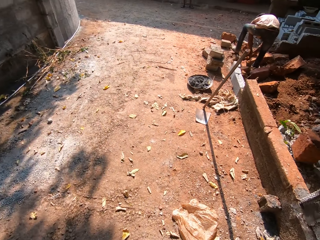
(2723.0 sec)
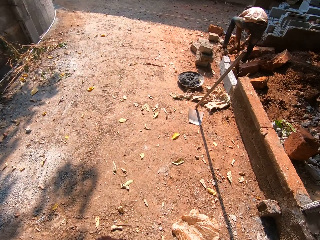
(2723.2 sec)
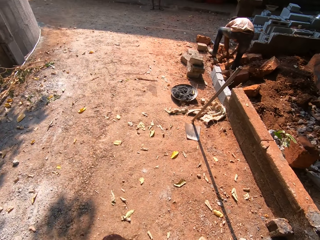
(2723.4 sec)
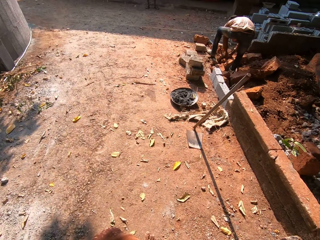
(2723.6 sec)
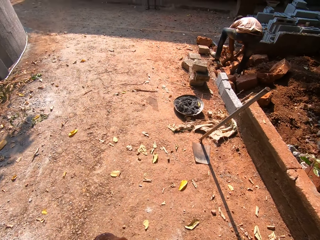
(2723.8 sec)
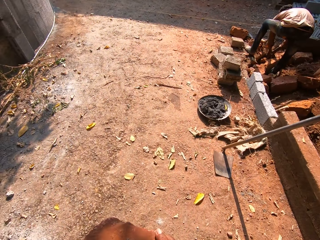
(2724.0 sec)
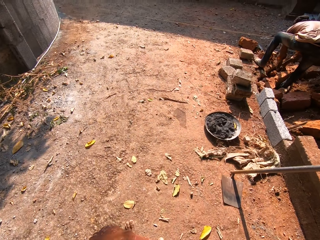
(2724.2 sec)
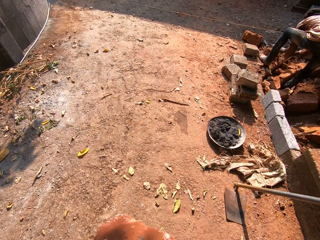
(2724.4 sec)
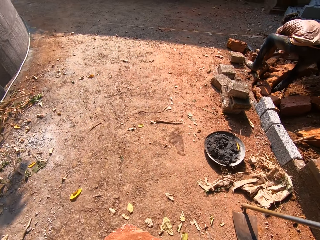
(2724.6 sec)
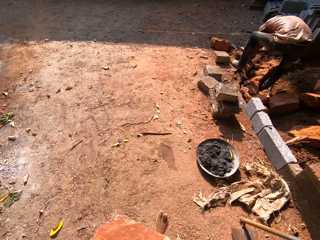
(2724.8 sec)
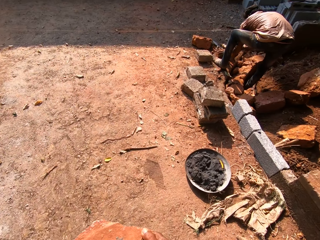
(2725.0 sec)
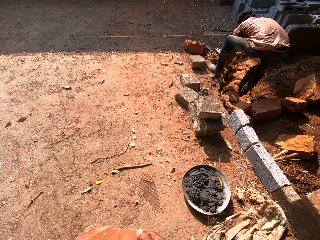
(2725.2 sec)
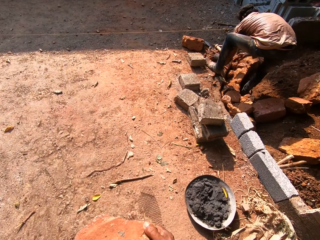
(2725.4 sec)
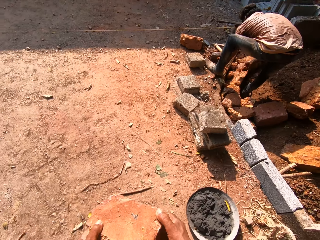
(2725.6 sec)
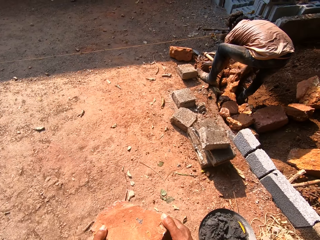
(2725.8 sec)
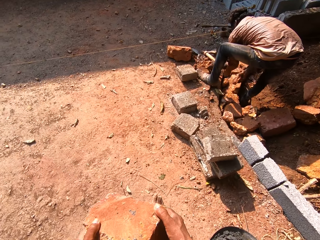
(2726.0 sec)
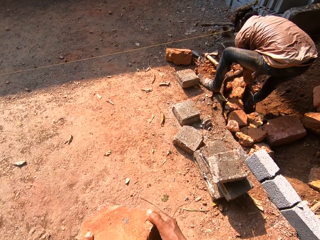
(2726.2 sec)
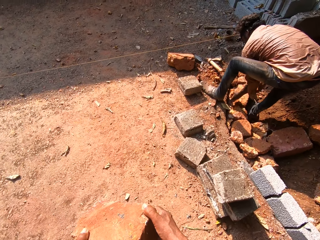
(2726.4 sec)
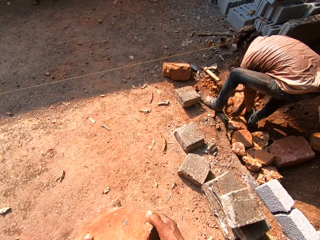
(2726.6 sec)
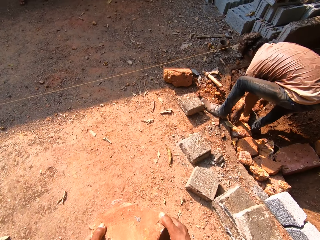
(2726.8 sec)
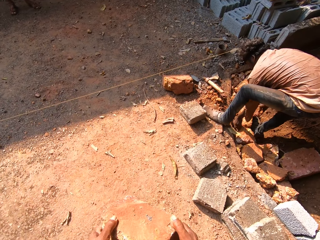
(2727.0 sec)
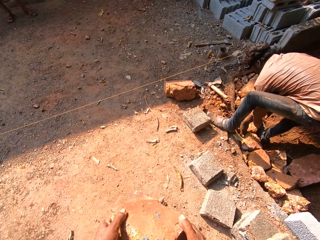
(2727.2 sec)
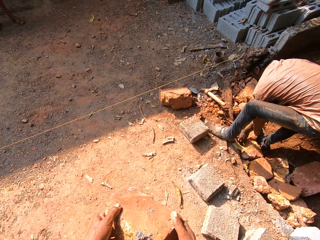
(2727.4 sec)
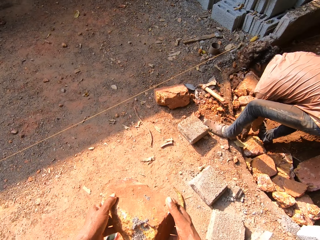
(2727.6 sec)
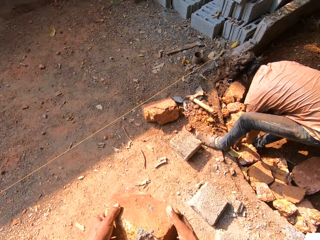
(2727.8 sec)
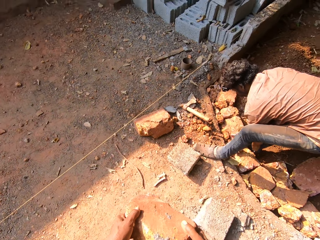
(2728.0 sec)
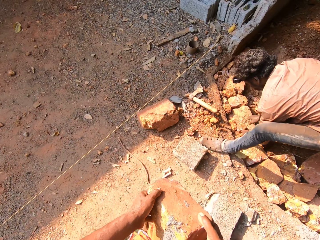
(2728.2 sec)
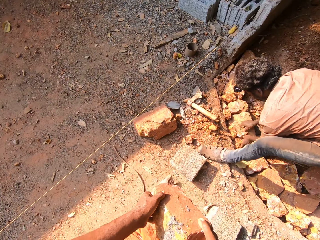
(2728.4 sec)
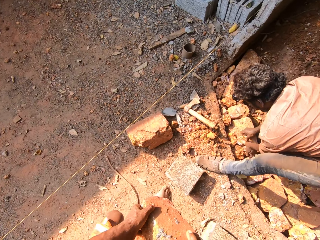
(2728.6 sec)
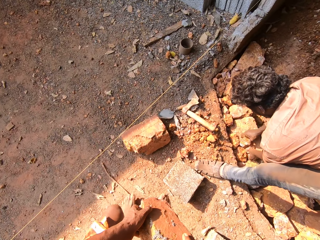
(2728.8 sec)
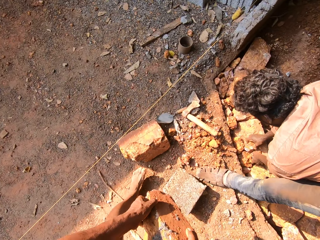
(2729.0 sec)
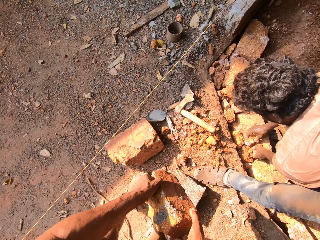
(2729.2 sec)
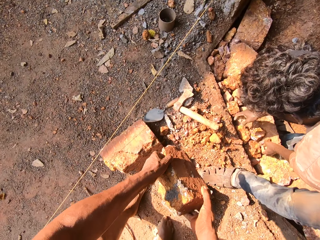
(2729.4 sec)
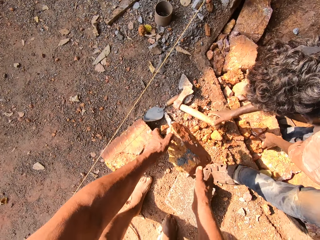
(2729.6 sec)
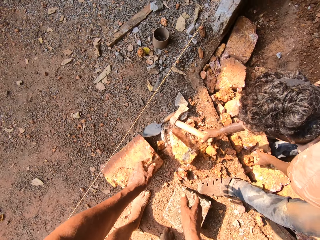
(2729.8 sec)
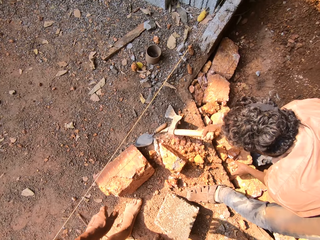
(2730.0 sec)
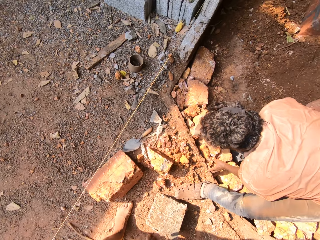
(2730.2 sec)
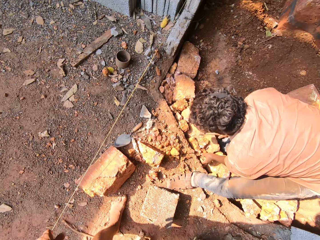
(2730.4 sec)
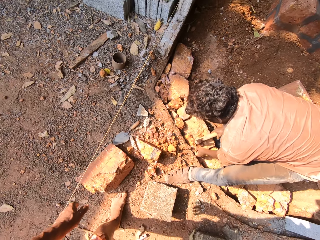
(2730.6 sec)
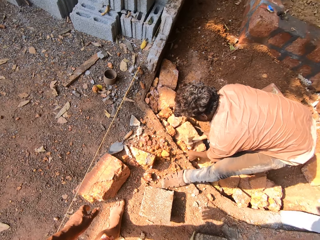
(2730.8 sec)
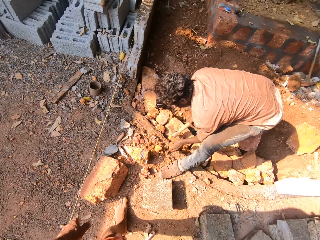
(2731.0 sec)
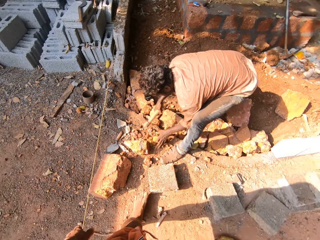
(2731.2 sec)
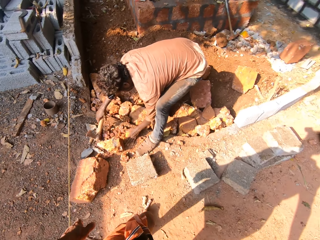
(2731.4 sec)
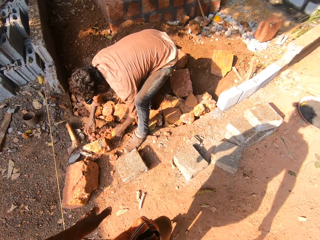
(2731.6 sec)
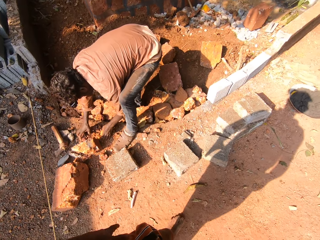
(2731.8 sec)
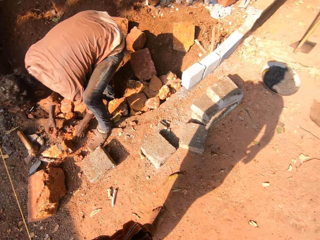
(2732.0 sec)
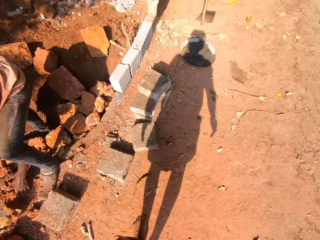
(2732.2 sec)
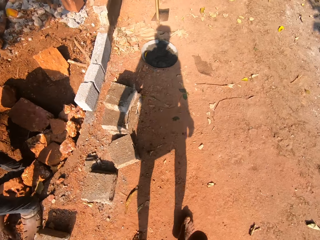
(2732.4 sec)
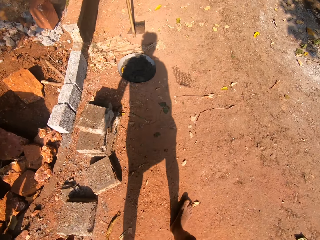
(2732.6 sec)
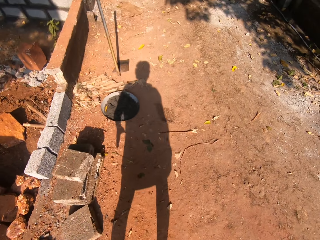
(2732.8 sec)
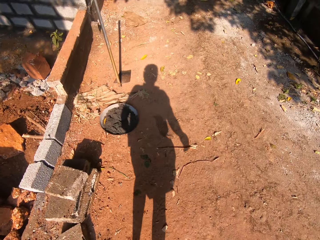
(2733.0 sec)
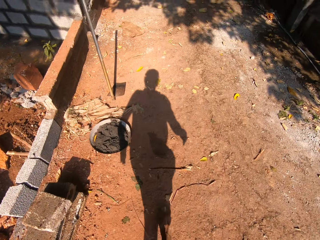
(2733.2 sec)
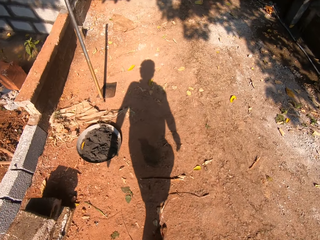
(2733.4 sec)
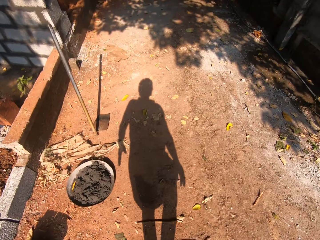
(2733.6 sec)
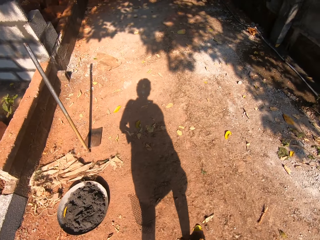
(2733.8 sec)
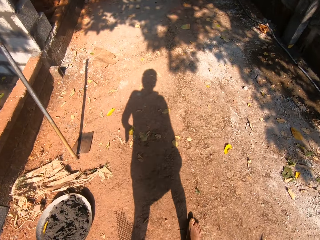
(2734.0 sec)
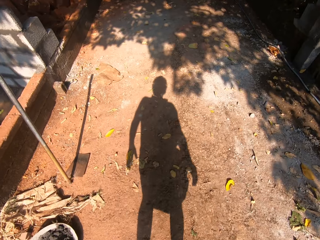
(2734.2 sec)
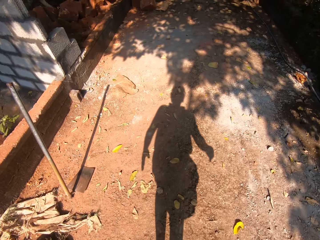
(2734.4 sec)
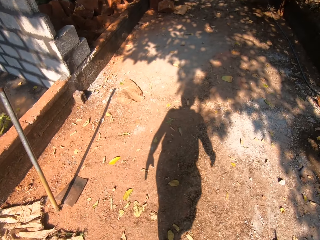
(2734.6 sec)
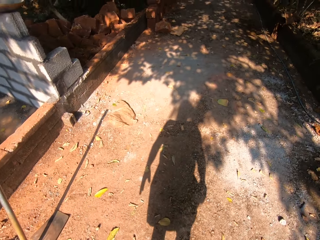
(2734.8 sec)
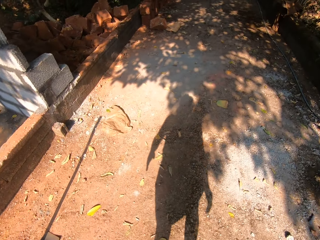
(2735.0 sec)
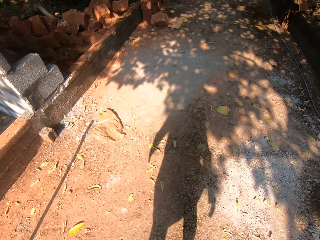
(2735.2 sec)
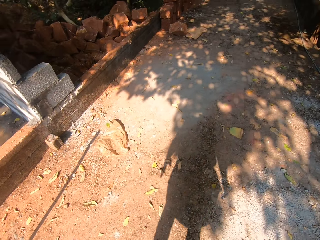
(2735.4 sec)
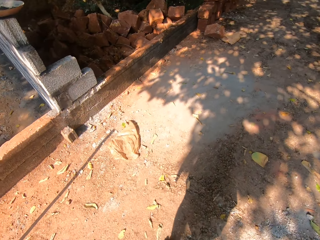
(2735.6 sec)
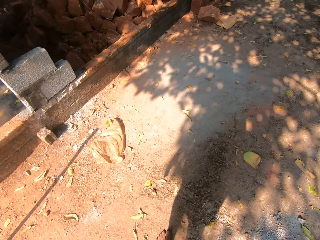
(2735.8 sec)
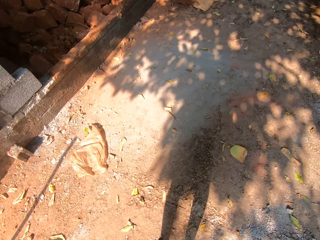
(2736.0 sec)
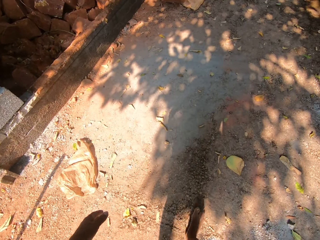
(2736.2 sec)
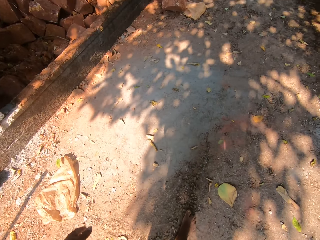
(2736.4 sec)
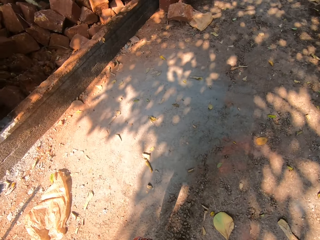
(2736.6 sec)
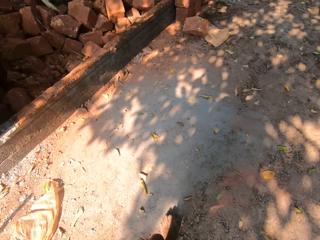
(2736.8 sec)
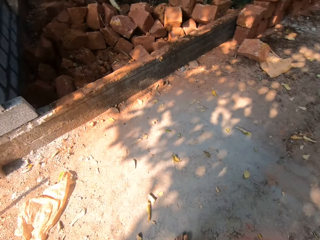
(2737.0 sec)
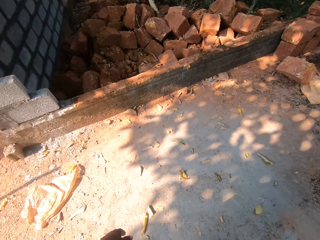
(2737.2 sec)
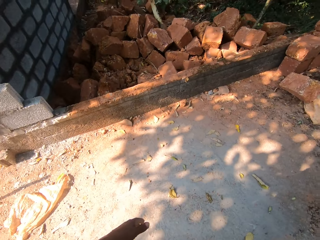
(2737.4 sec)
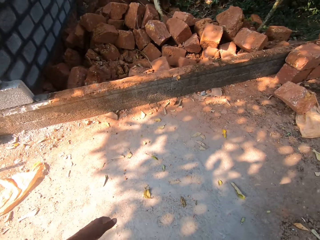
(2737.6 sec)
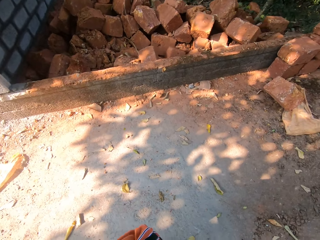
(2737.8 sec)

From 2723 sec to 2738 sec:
A man arranges stones on the ground with both hands. The camera wearer drops the stone in both hands on the ground. The man picks up an axe from the ground with his right hand. He holds a stone on the ground with his left hand. He hits the stone on the ground with the axe in his right hand. He drops the axe in his right hand on the ground. The camera wearer walks towards the building.

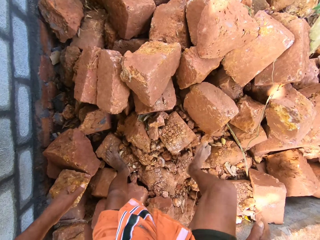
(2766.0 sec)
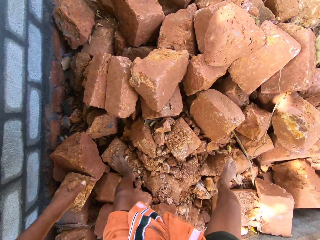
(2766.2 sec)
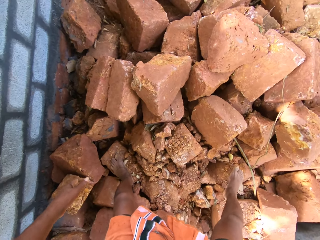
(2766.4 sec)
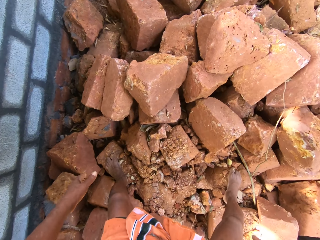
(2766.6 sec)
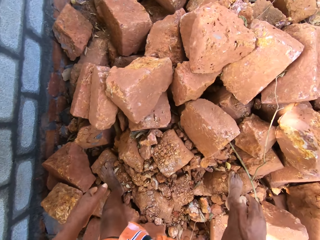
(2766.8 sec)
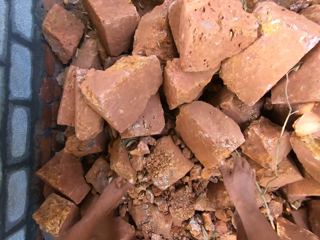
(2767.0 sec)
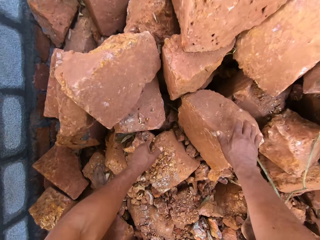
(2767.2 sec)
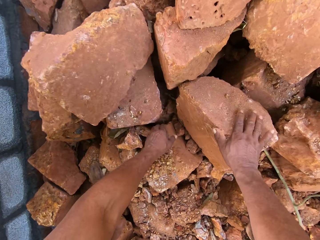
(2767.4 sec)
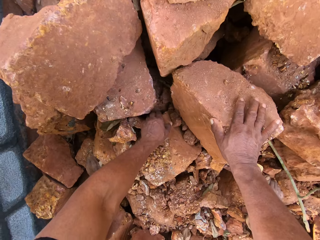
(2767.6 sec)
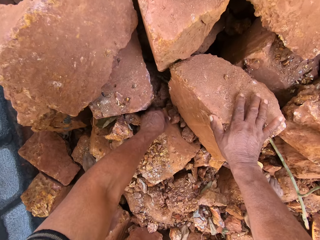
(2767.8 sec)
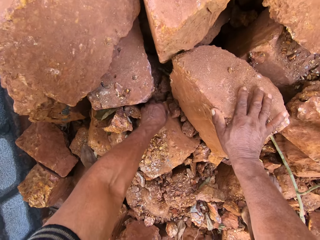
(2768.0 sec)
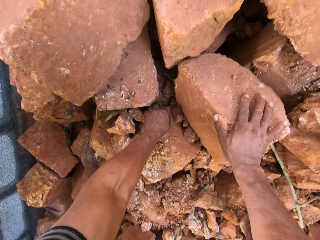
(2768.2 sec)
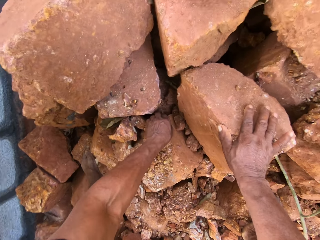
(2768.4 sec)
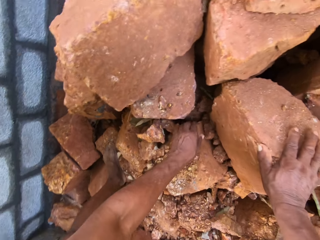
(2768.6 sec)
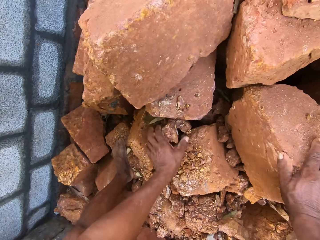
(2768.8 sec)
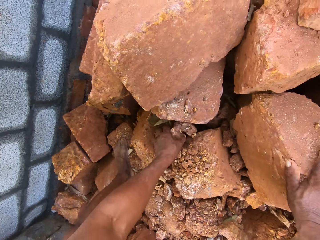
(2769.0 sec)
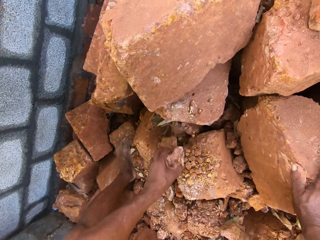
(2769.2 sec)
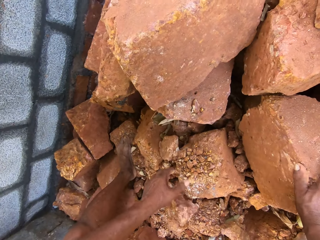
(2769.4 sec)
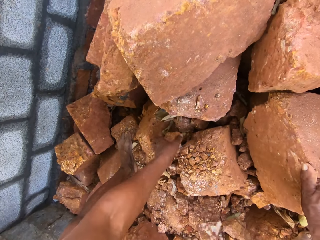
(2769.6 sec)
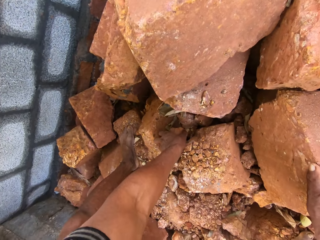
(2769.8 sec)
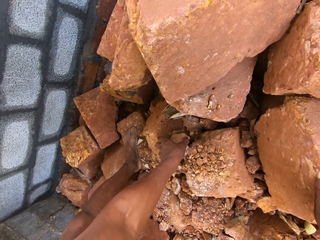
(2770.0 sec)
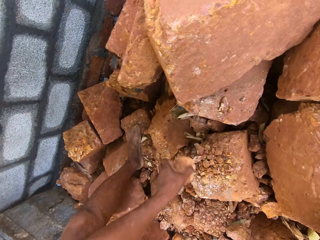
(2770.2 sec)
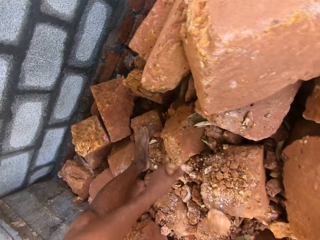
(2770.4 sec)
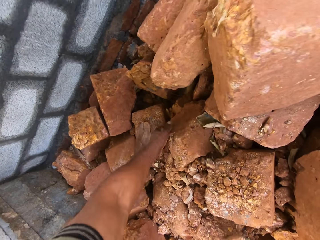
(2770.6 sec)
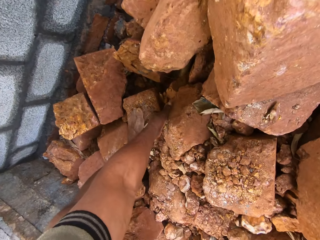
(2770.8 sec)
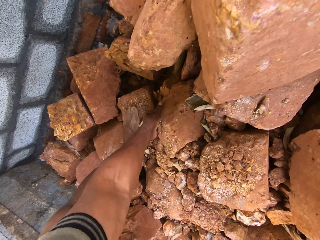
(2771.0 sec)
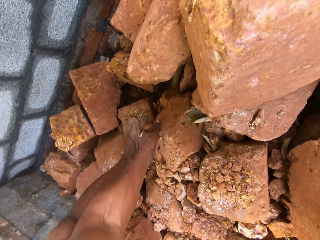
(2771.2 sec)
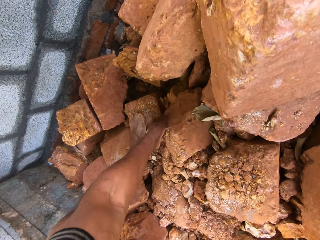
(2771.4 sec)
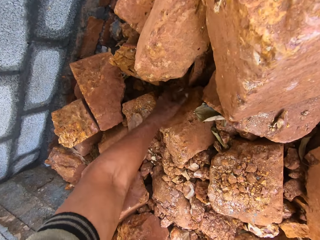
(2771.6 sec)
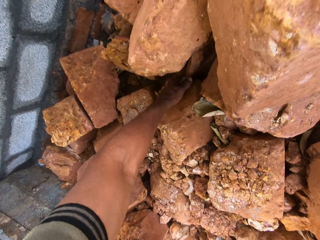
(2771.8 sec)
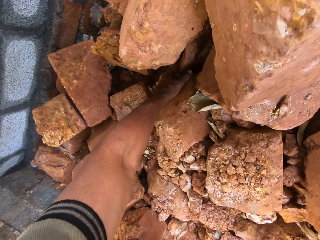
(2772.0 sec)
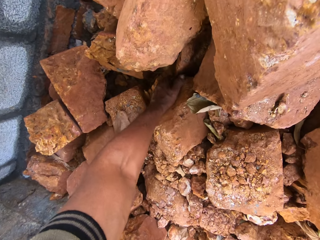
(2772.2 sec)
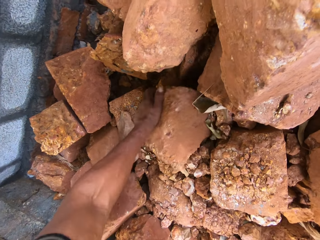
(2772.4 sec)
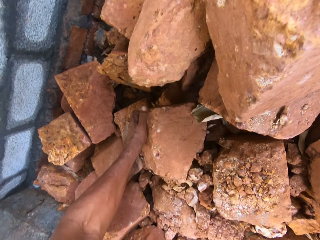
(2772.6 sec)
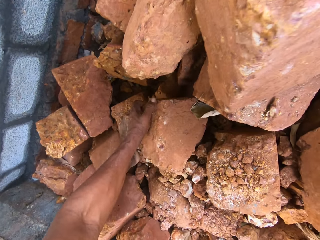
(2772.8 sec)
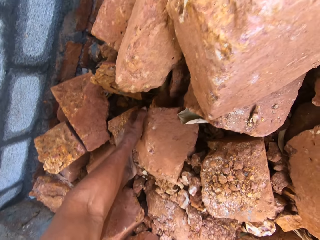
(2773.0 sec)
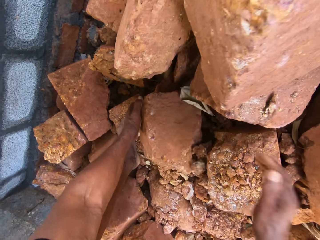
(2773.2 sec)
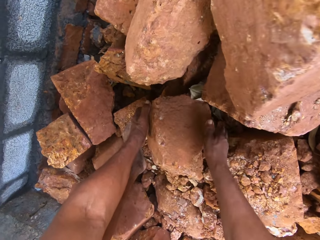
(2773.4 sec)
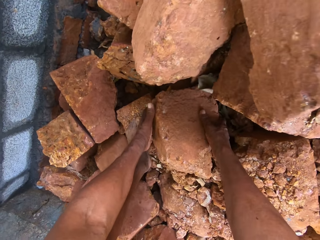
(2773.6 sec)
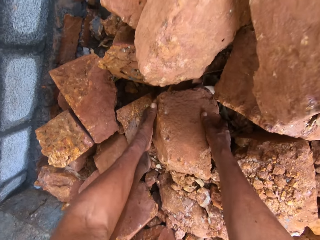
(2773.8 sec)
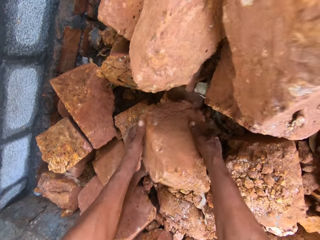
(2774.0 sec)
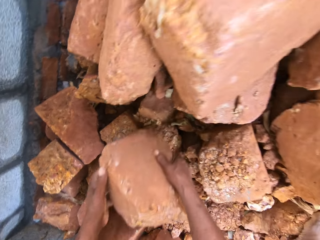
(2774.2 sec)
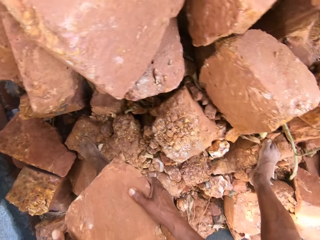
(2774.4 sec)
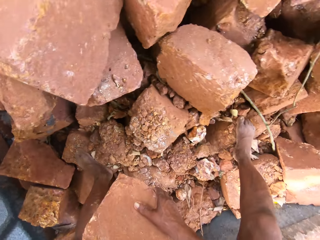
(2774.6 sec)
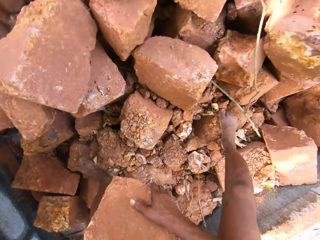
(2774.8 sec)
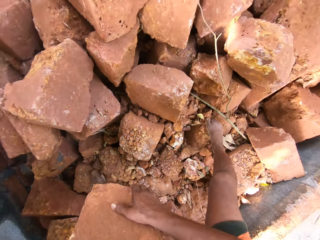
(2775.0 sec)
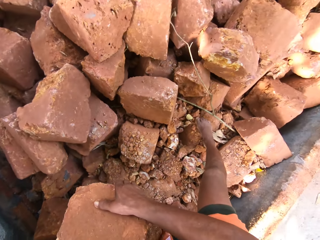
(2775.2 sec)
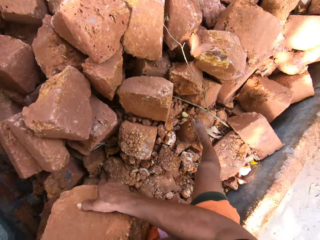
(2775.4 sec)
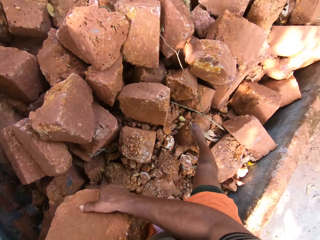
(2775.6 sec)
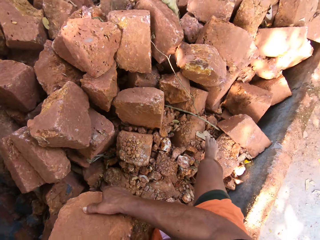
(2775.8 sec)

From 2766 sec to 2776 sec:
The camera wearer places his right hand on a stone on the ground. He moves stones on the ground with his left hand. He lifts a stone from the ground with both hands.
